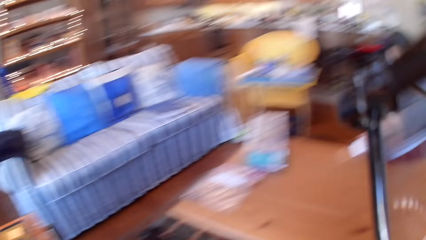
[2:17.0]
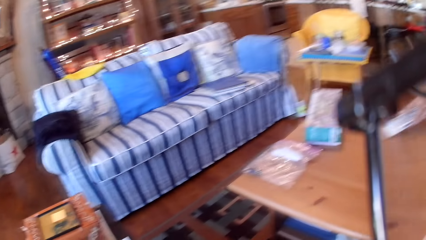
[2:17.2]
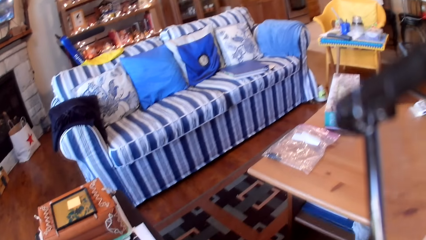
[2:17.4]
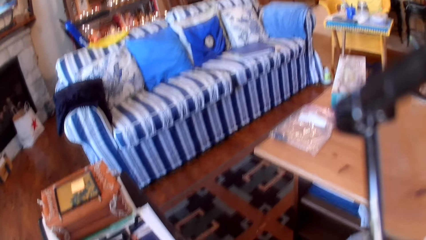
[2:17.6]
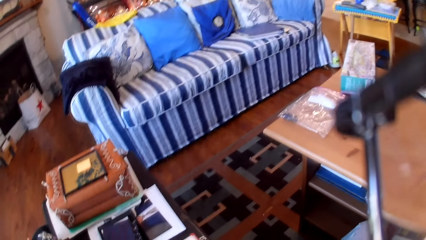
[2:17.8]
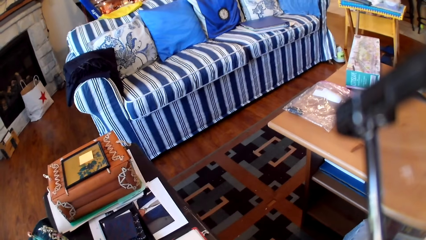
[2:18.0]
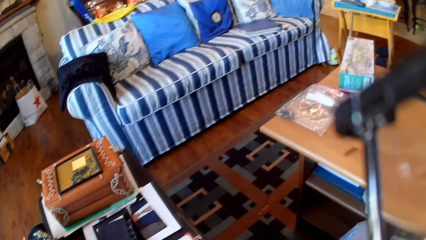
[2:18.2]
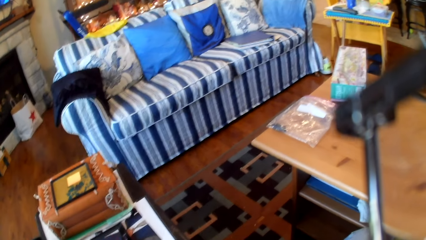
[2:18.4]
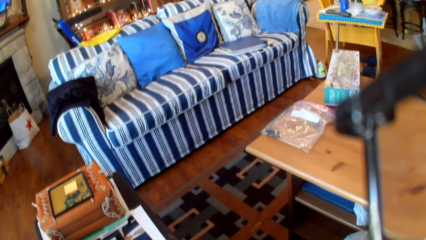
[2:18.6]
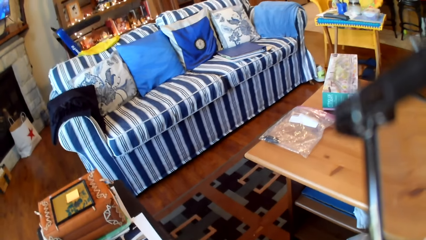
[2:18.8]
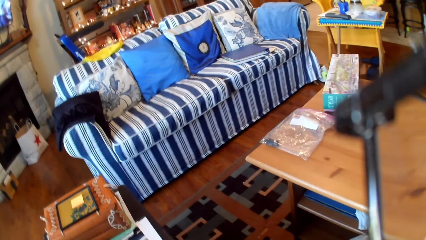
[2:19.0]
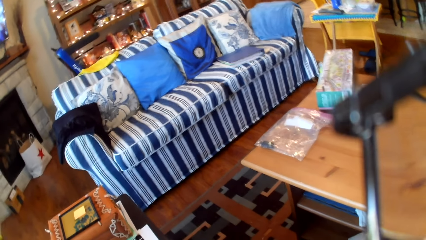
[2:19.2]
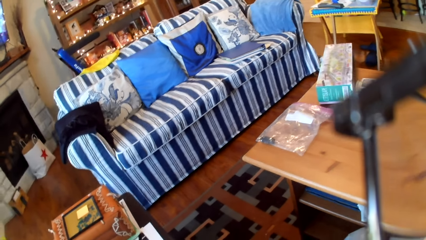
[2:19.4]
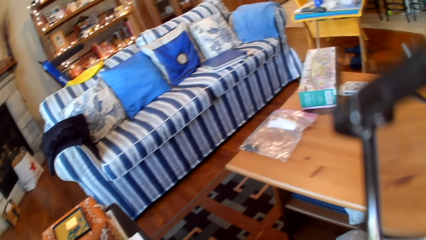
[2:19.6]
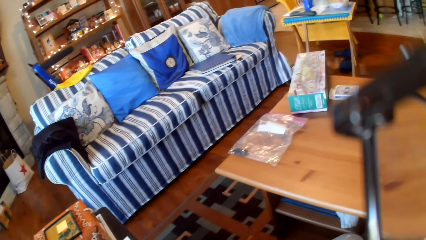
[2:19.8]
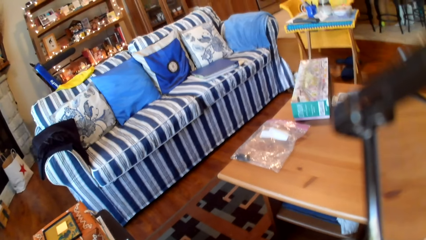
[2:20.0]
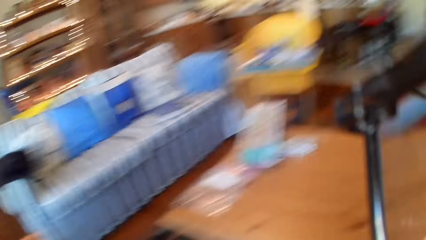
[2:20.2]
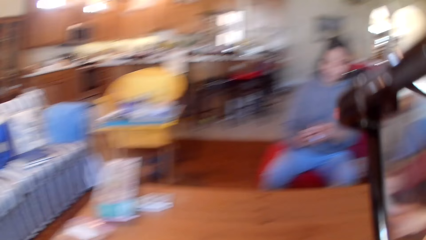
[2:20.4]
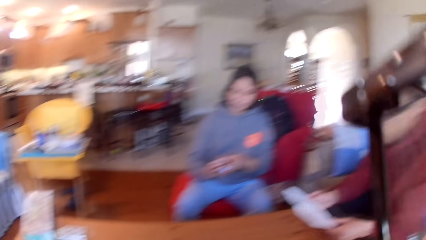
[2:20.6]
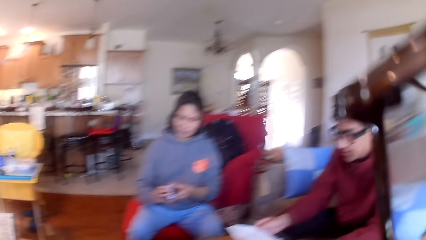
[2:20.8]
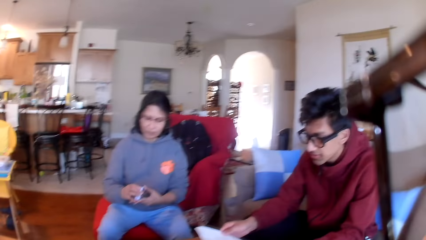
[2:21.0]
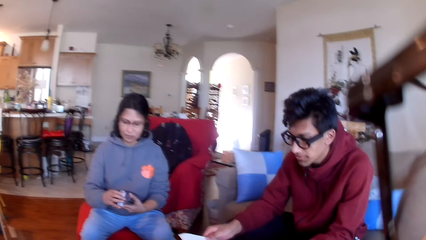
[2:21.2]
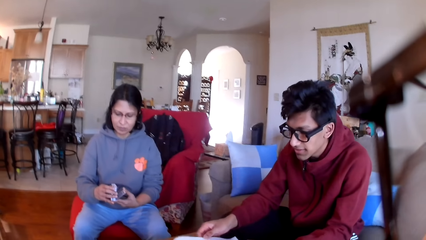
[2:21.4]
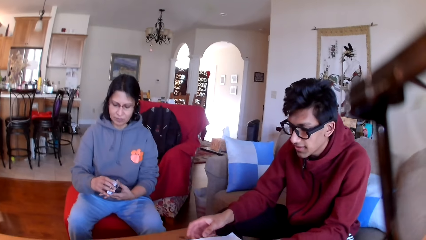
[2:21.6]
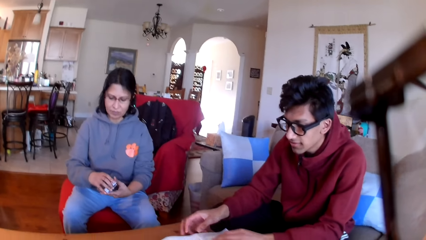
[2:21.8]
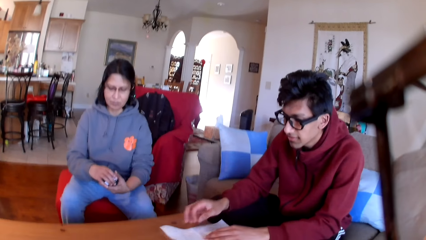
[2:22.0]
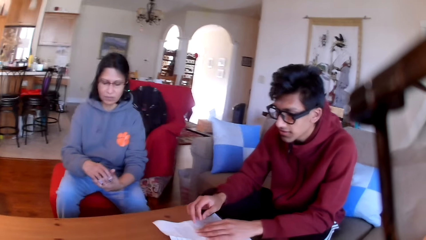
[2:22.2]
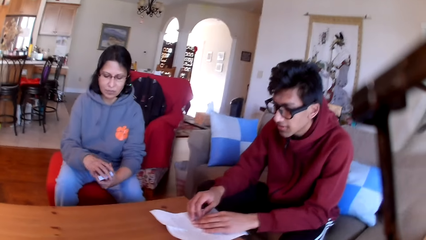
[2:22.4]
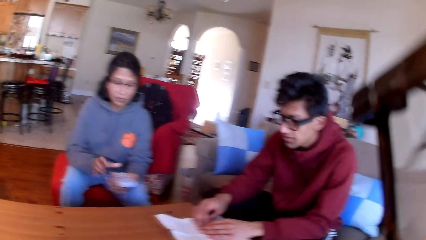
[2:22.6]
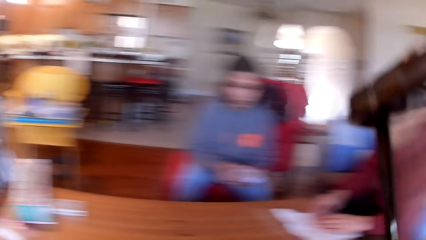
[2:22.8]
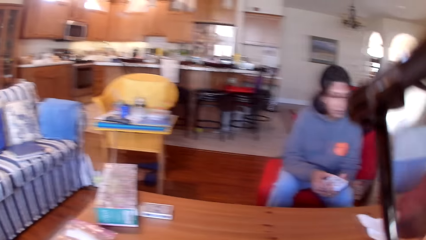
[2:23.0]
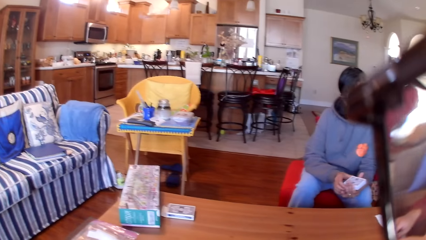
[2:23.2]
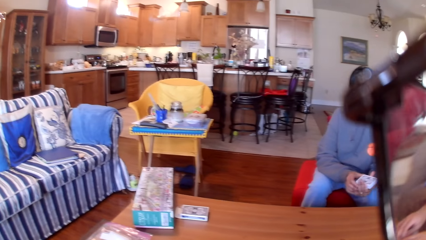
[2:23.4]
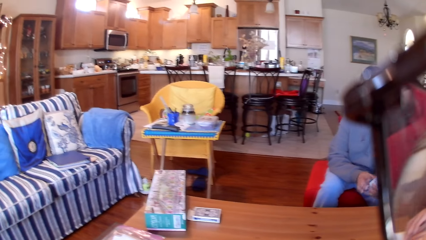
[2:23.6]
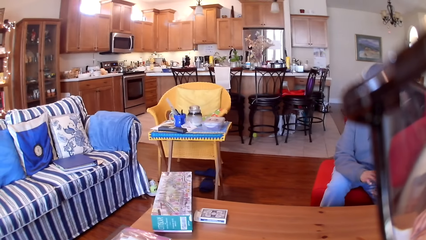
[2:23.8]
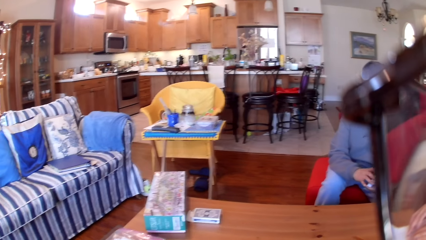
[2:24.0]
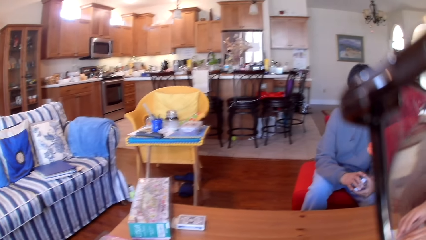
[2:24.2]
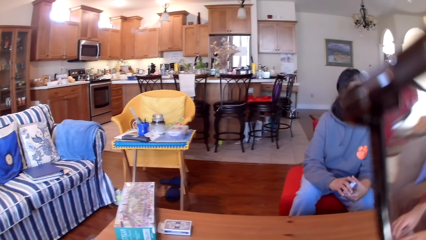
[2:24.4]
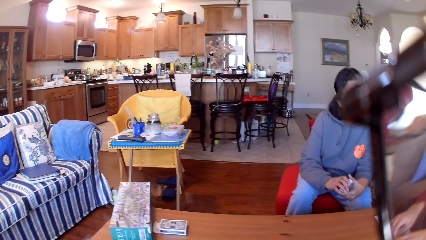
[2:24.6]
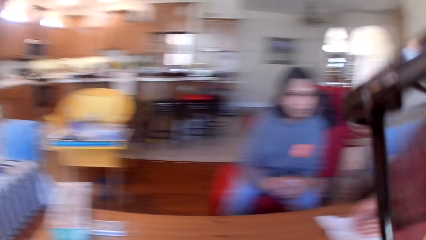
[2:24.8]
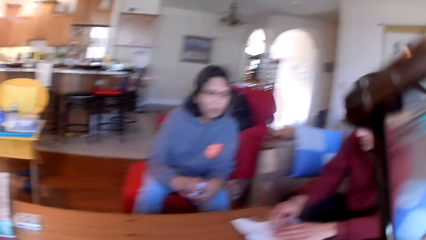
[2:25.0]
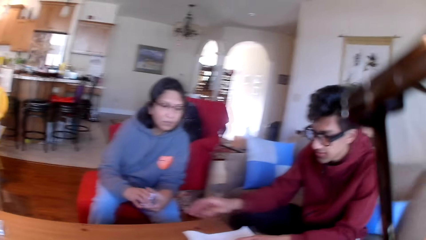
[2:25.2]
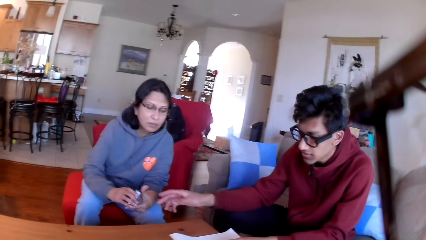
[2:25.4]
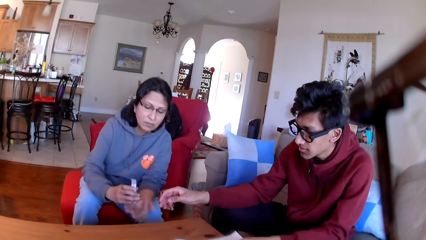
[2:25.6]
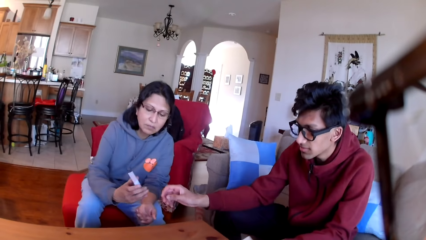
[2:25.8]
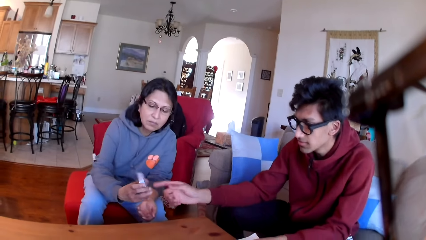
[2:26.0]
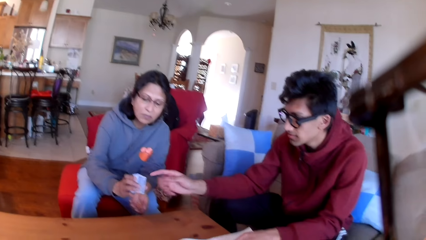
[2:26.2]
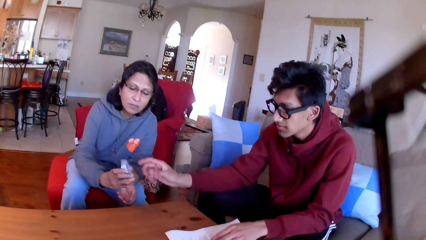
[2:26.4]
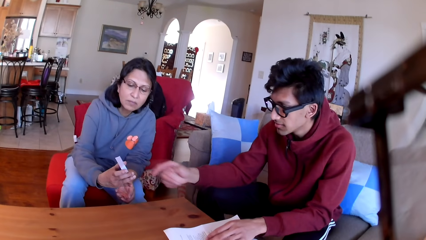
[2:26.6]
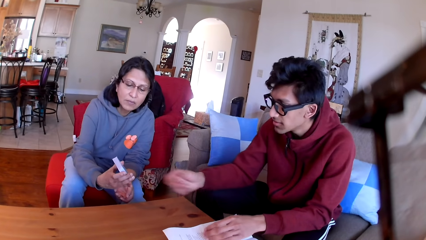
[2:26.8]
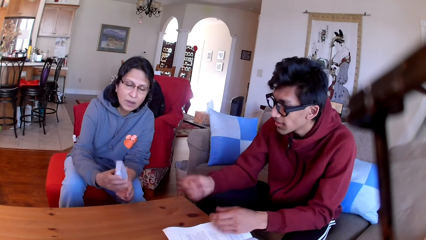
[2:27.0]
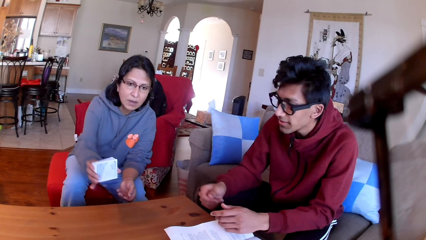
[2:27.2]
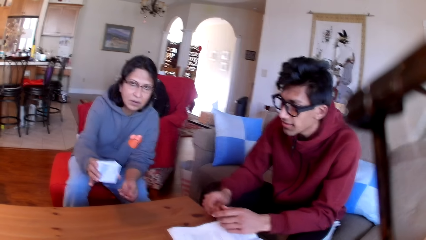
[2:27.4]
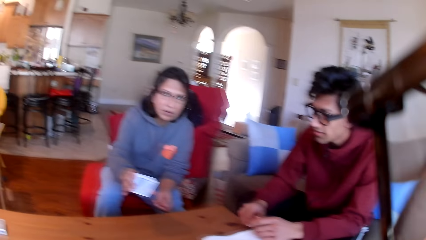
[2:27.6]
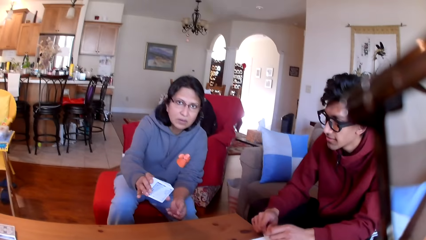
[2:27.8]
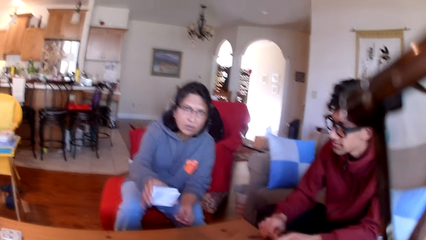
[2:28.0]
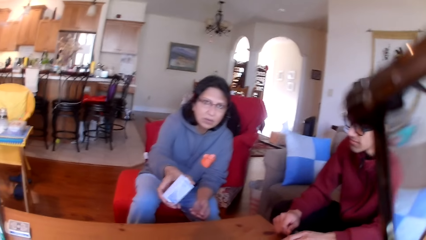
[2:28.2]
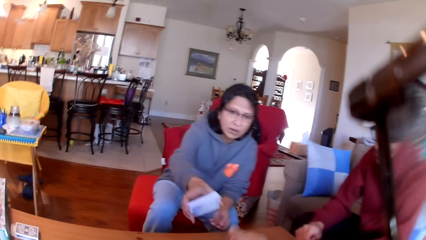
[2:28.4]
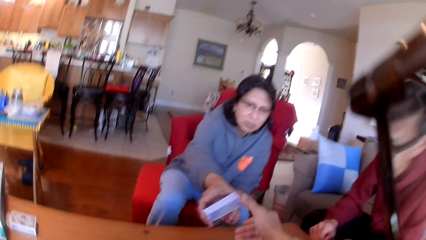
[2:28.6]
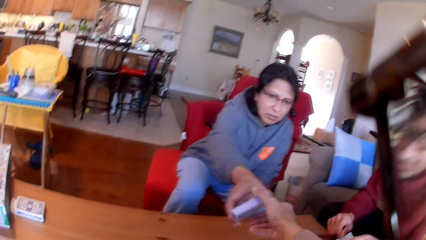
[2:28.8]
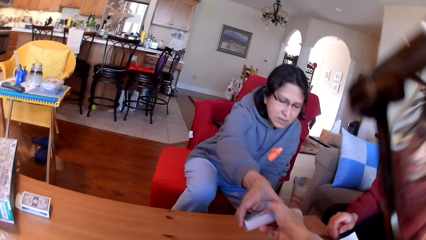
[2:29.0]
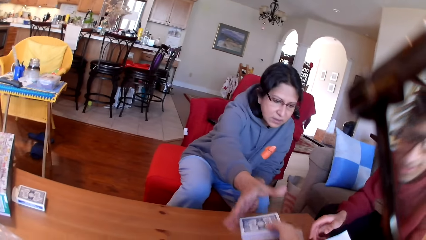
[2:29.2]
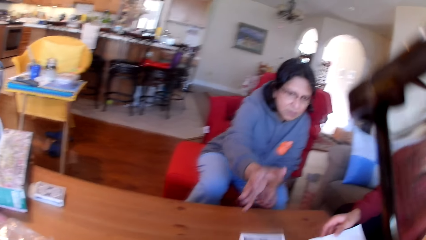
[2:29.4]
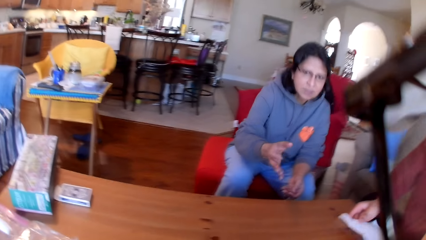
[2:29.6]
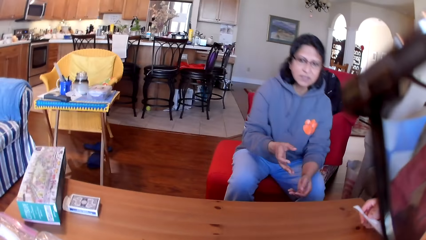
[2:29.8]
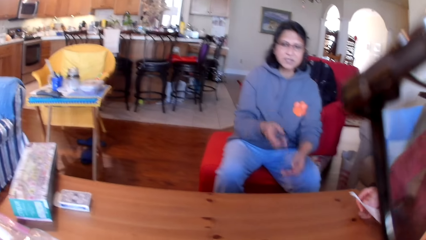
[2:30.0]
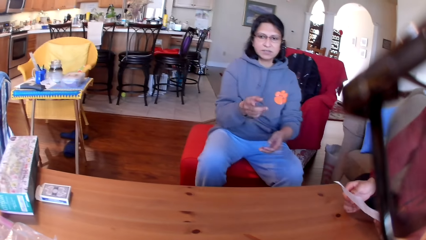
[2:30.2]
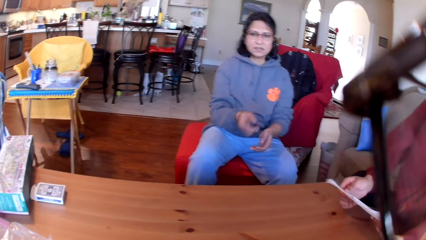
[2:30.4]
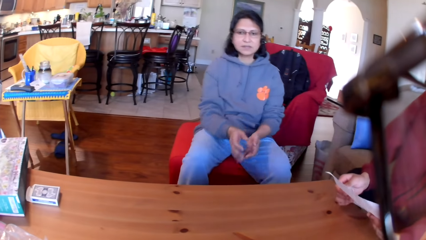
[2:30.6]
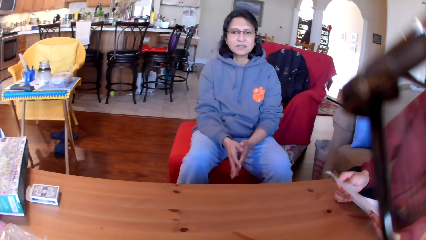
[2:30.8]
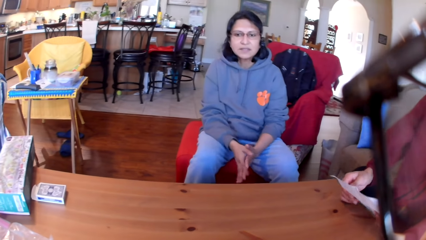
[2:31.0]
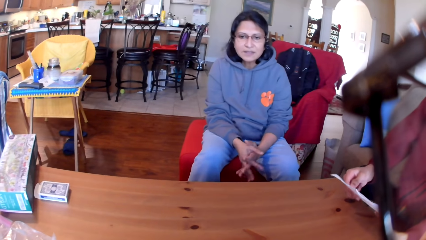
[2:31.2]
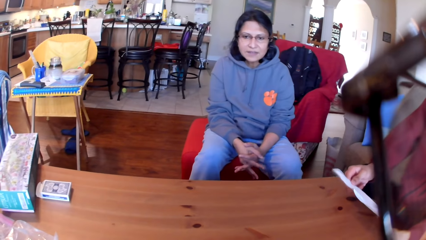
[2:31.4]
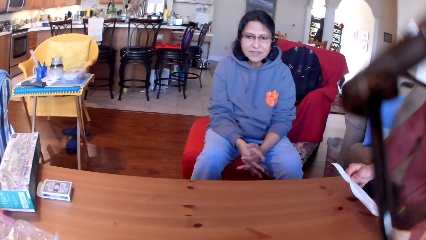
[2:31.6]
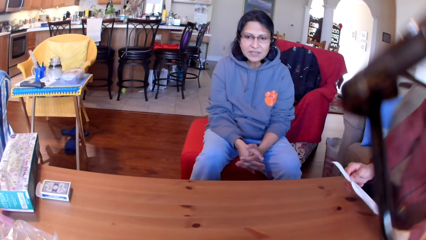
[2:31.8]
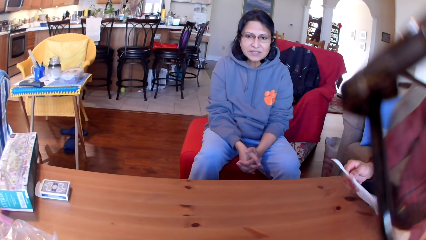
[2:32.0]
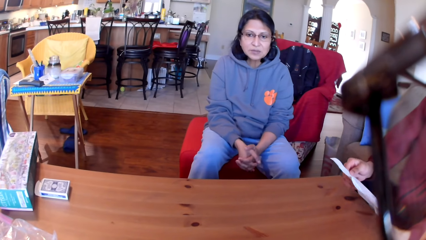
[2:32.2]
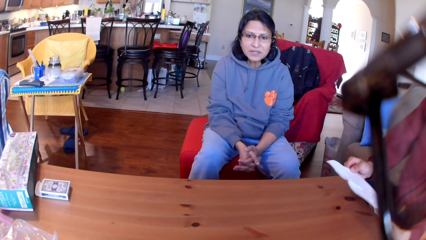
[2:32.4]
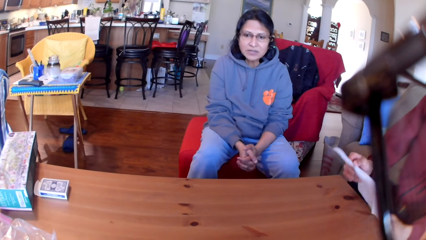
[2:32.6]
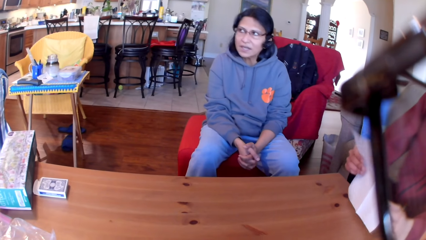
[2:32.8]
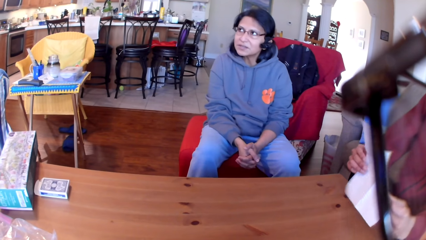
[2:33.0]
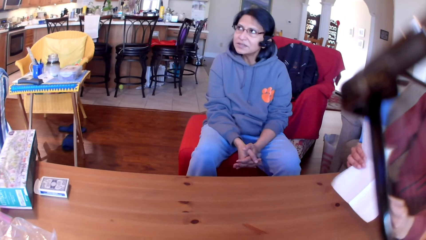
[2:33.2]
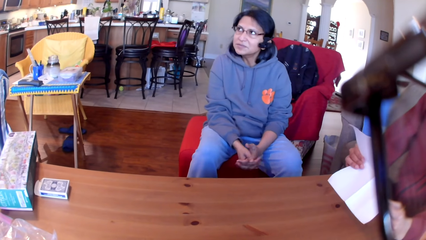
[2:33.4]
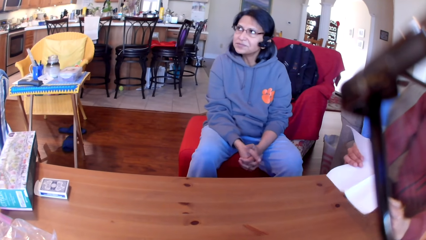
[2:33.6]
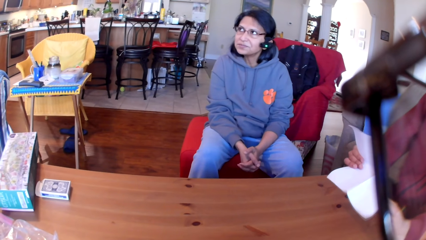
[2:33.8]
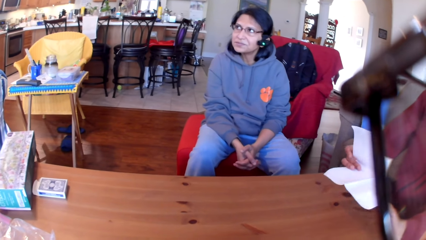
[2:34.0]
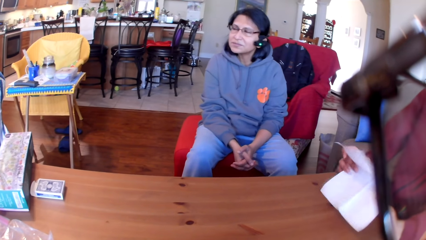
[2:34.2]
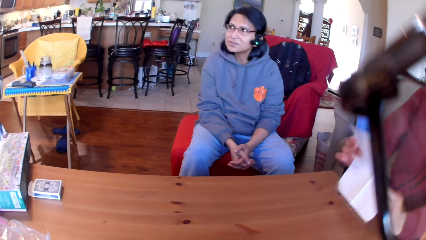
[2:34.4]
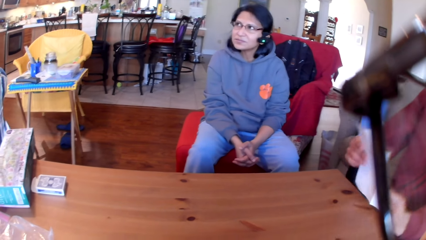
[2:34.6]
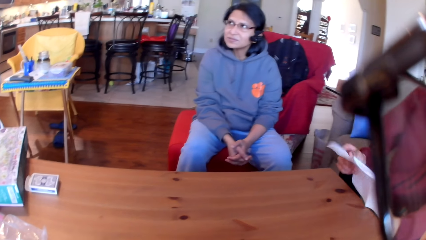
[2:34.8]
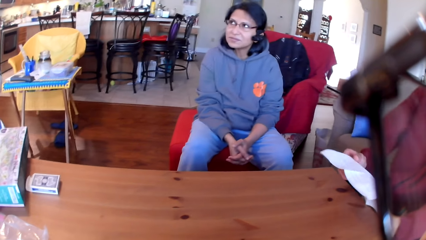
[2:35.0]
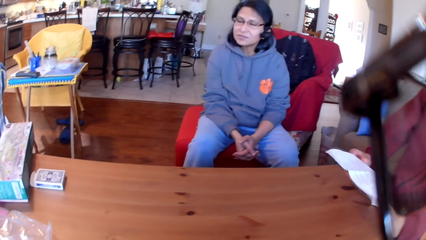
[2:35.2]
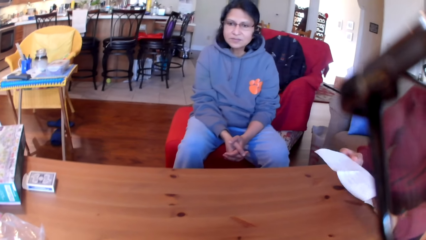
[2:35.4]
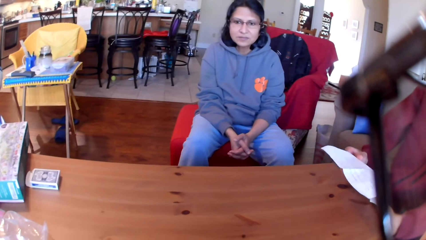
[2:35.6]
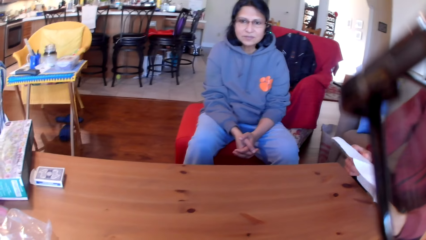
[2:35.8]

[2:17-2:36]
The camera wearer stares down at the floor. They look around the house. A woman holds cards in her hand. The woman stares at the cards in her hand. The woman gives the camera wearer the cards. The camera wearer picks the cards from the woman. A person stares at the paper in his hands. The woman stares at another person.
